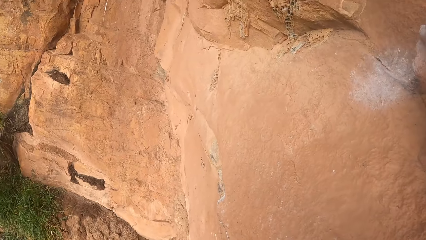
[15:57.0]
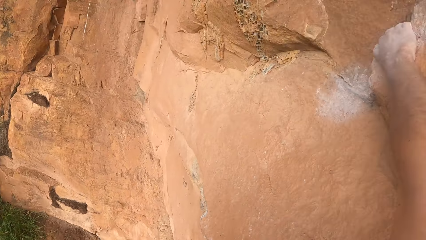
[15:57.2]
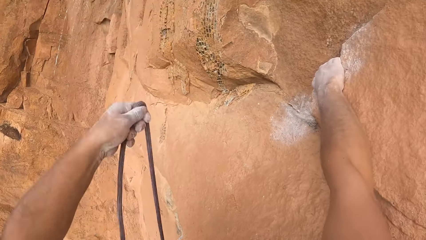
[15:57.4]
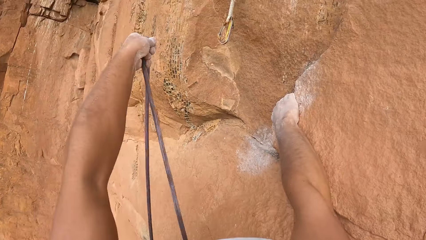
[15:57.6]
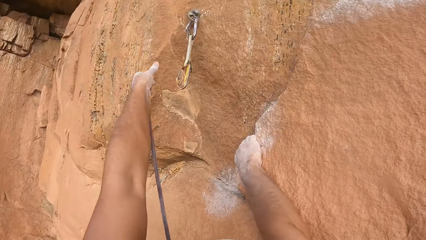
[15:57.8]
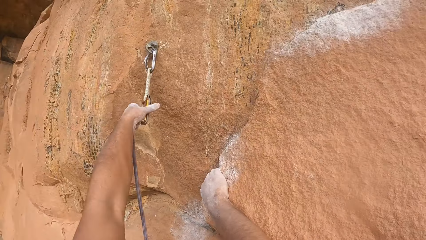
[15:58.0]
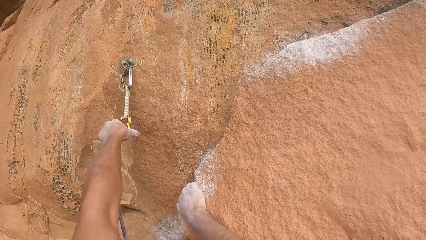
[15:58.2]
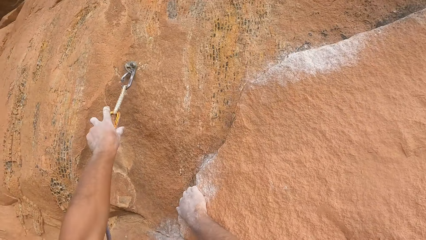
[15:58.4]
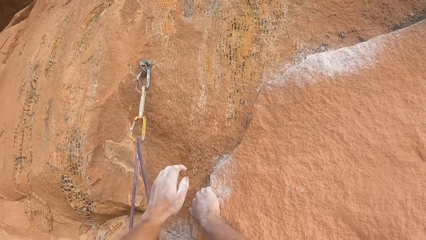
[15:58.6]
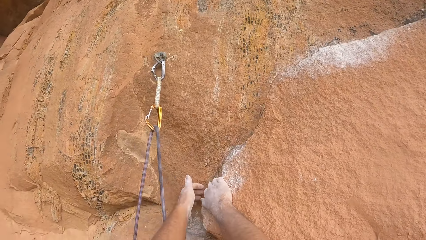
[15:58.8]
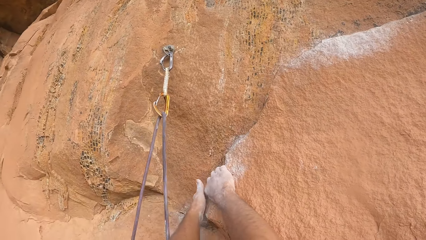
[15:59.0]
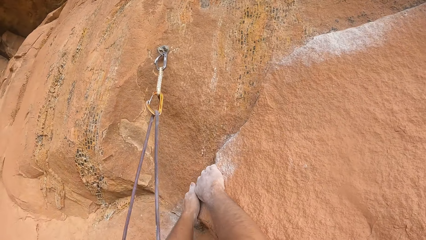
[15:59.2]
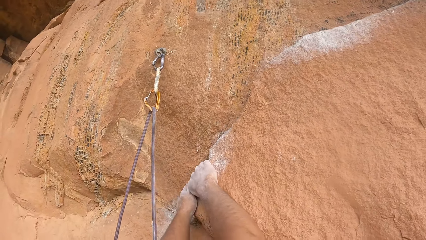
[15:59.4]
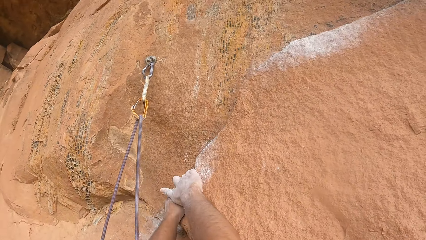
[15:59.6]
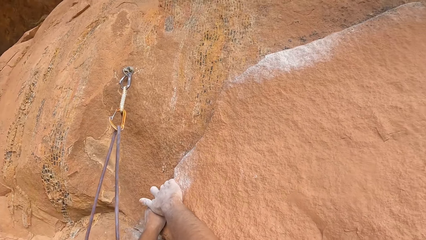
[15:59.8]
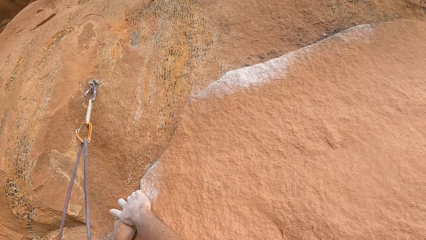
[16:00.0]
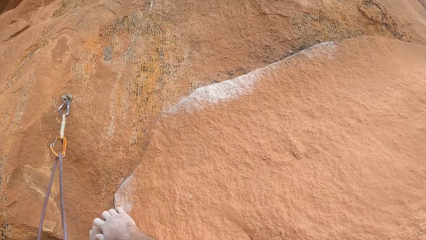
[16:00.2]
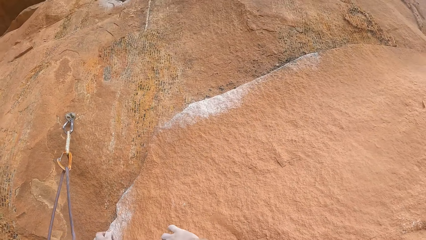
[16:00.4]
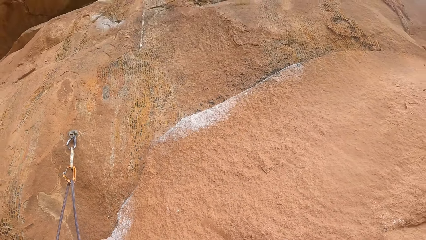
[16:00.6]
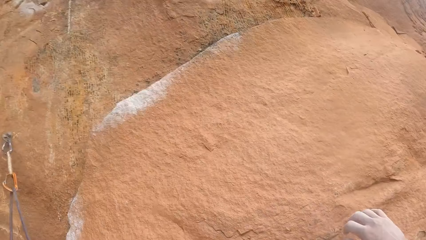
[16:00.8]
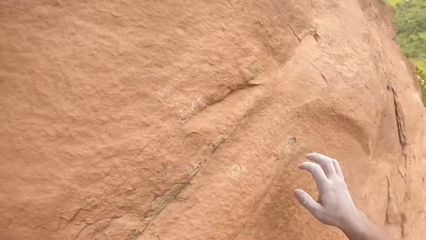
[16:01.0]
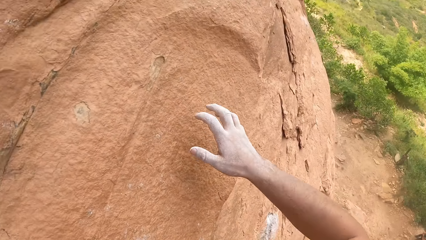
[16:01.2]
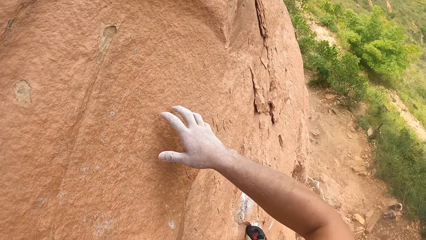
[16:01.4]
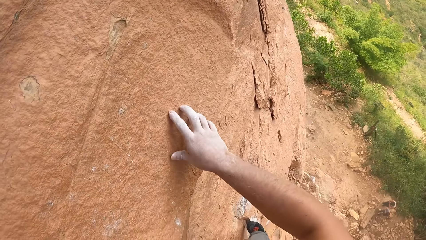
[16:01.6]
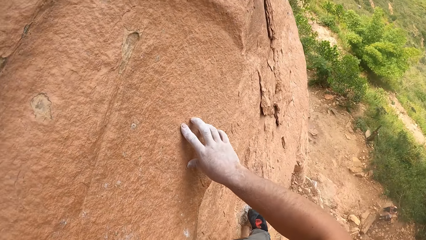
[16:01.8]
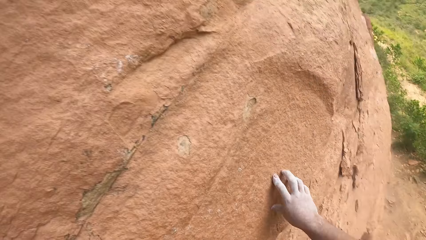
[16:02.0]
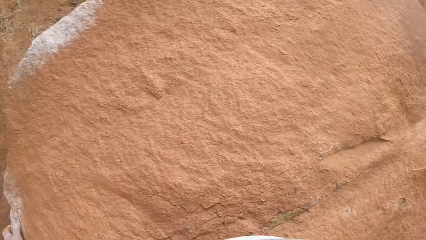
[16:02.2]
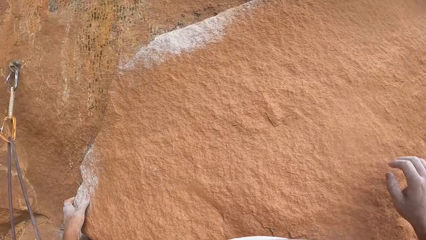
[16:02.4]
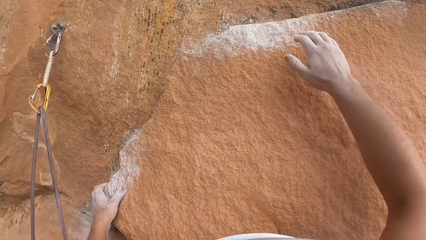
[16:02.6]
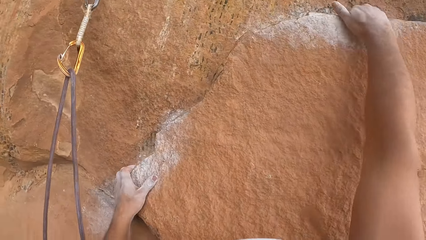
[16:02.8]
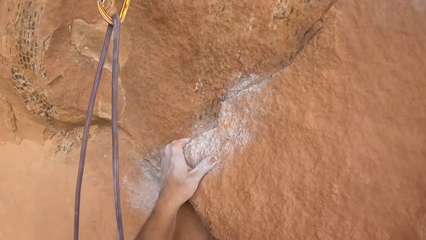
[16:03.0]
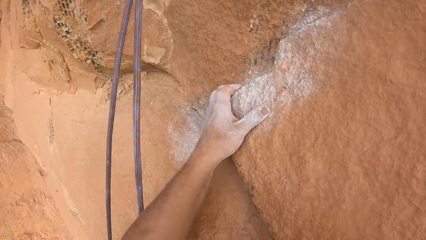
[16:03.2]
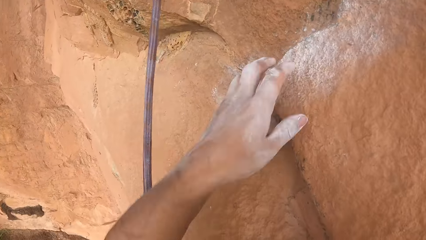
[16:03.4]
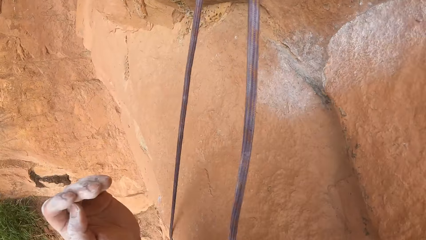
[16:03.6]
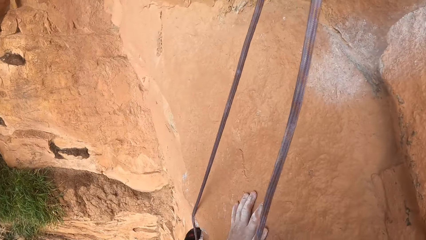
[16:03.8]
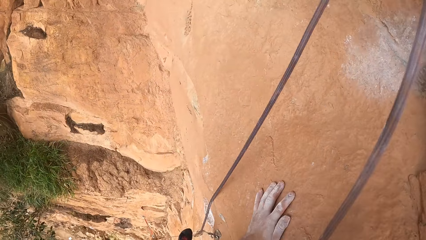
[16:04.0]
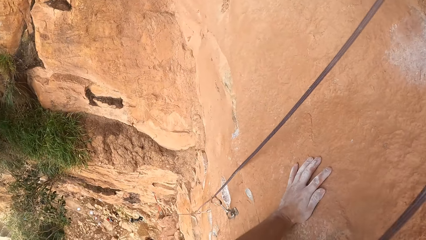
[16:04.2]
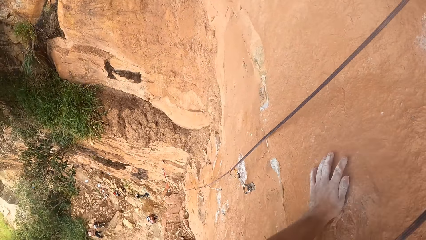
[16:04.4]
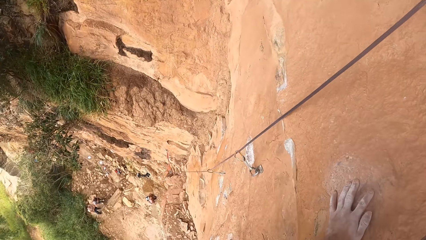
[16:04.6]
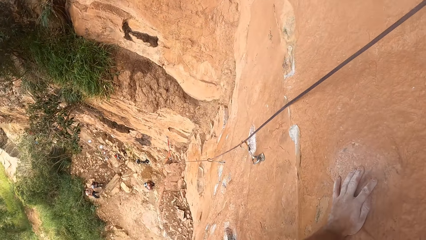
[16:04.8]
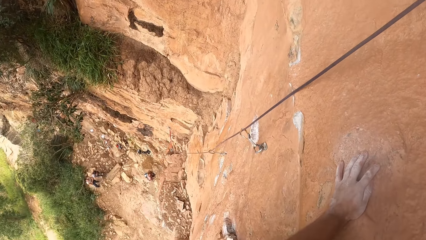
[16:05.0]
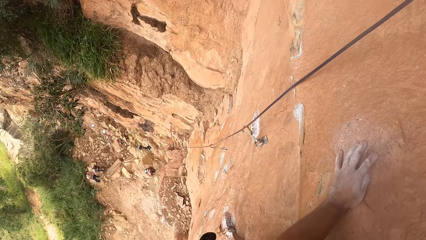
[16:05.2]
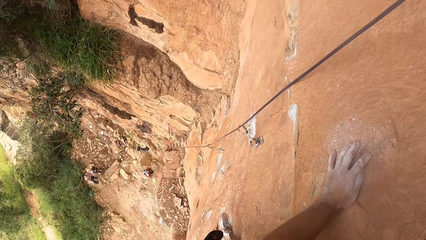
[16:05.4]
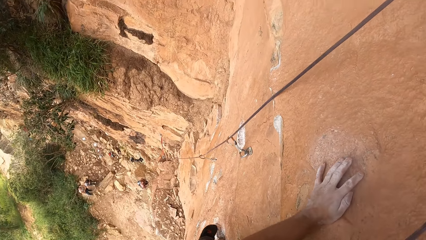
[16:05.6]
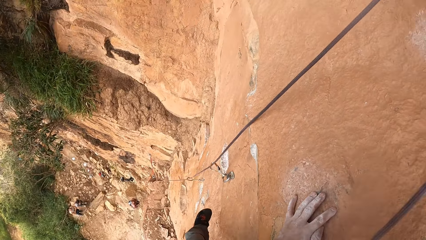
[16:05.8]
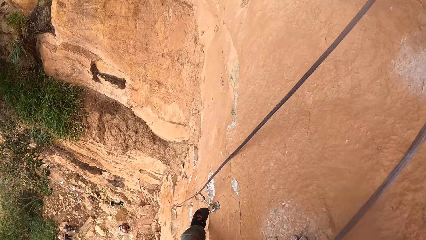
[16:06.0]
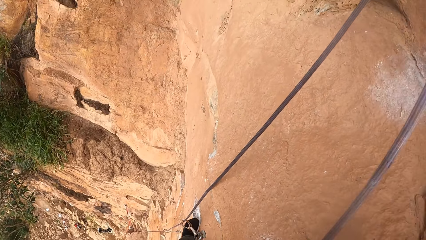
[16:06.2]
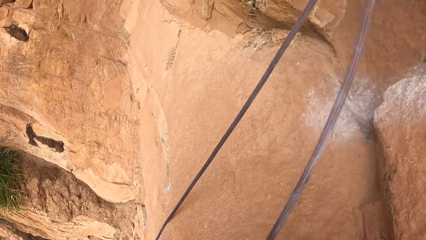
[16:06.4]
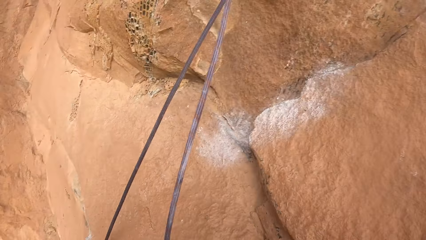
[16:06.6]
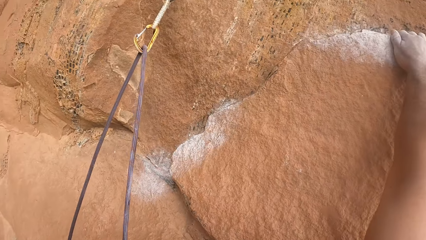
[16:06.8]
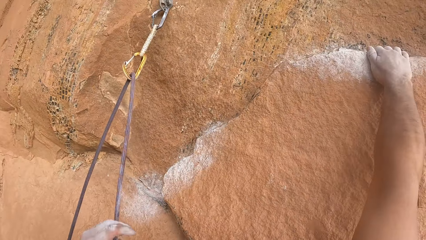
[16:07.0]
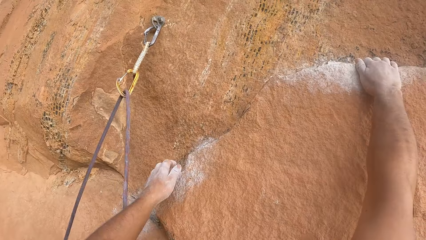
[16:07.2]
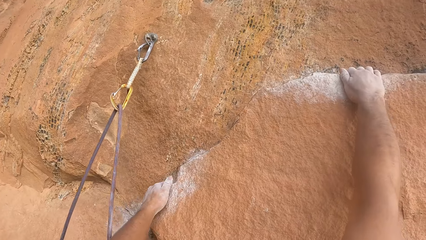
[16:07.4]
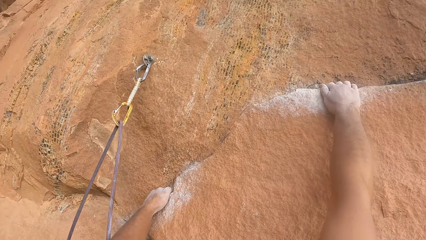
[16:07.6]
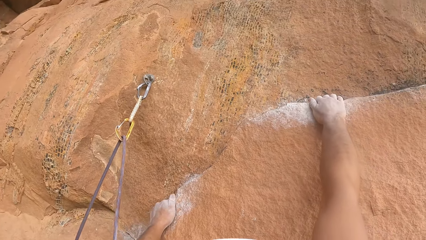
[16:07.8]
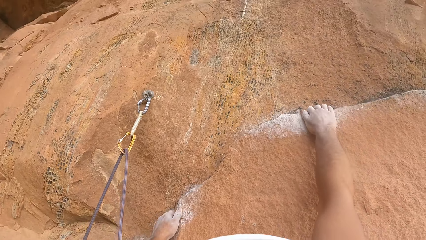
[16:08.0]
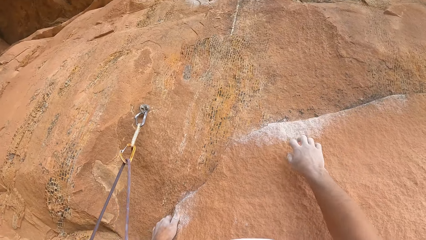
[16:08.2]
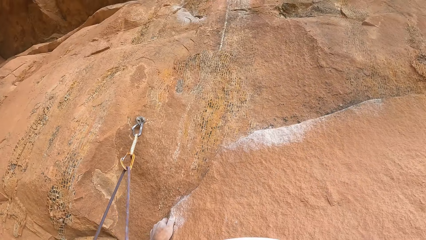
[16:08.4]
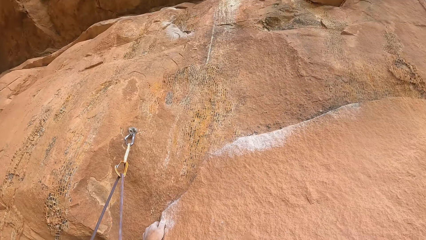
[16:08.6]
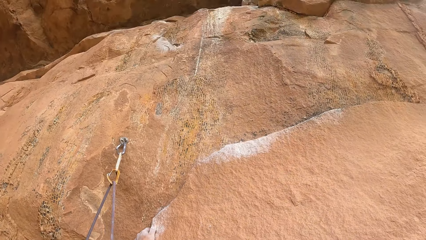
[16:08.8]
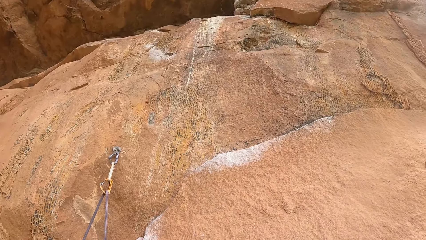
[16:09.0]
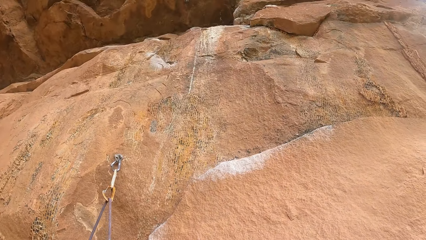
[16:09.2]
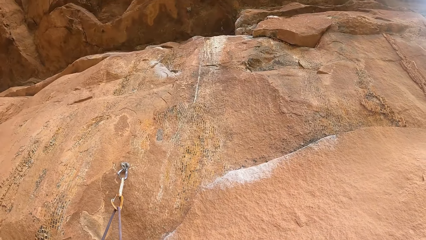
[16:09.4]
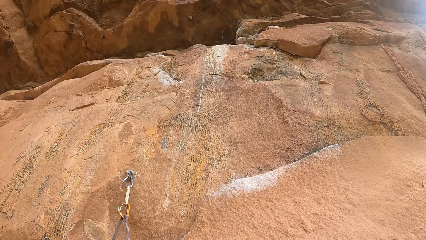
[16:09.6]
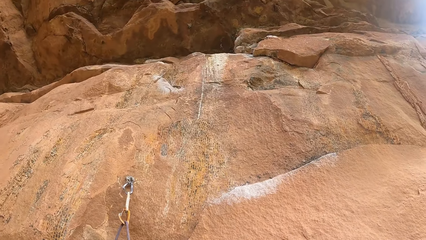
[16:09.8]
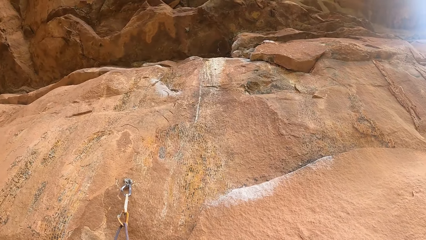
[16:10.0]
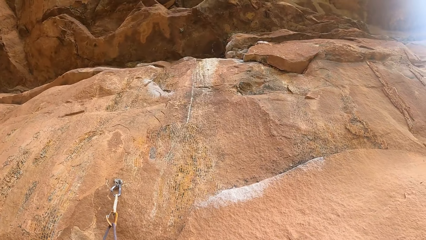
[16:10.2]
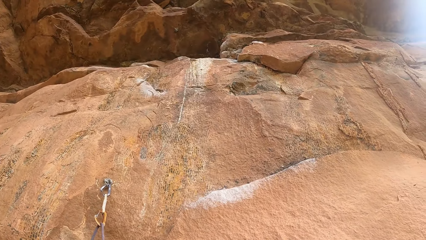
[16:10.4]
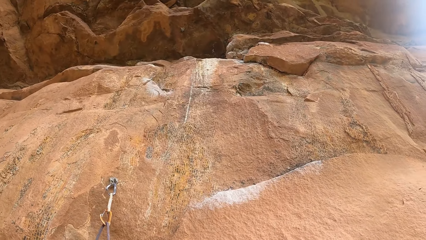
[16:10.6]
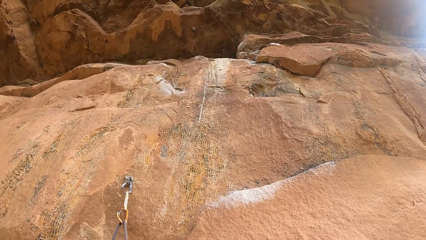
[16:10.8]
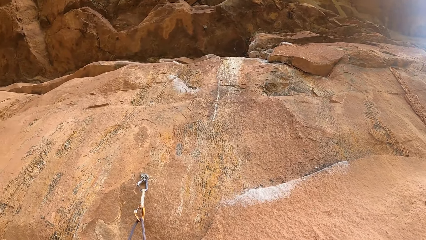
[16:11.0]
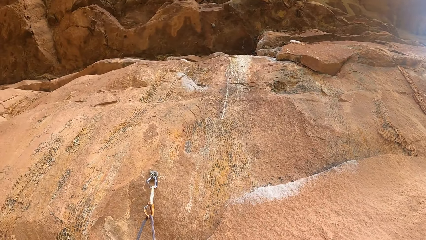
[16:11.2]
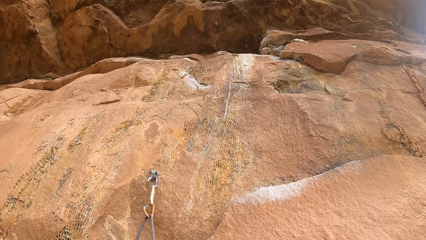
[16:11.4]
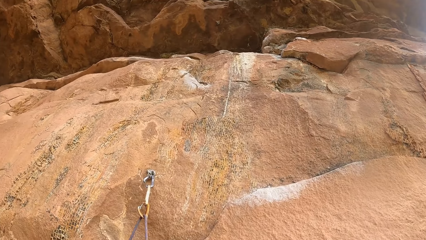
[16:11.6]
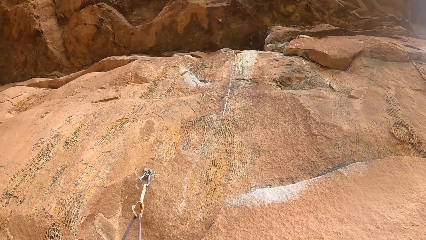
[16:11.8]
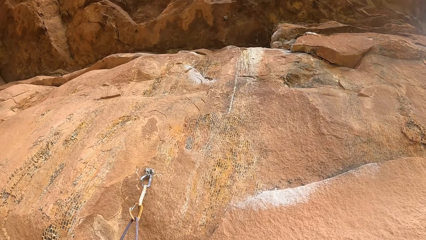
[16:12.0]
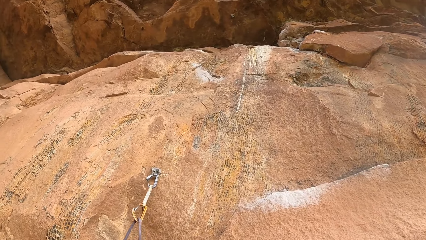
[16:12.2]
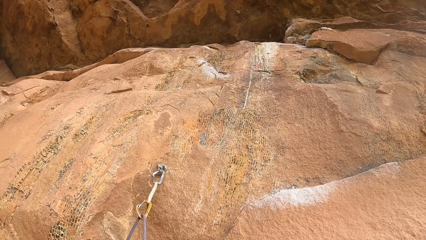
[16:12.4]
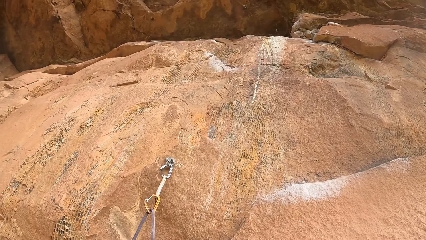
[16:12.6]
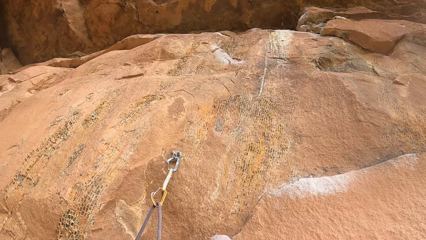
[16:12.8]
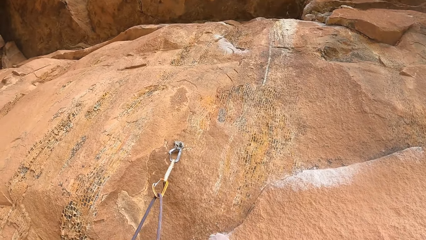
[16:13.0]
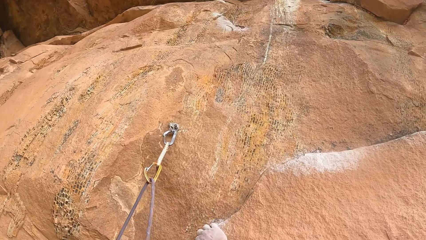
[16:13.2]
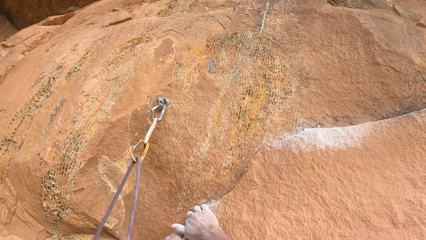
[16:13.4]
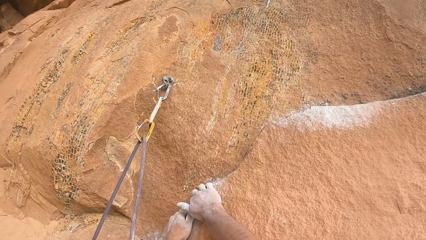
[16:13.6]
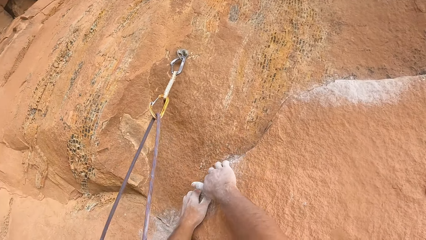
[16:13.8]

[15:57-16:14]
The camera wearer puts the climbing rope on the hook. They raise a hand and lower the hand. They hold on the rock. They climb on the mountain. They move the hand. They hold on the rock. They lower the hand. They hold on the rock. They lower the hand.
